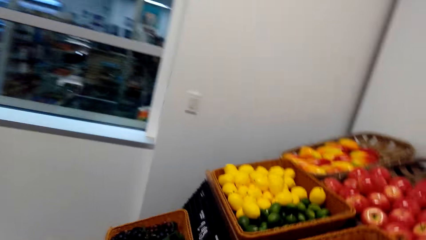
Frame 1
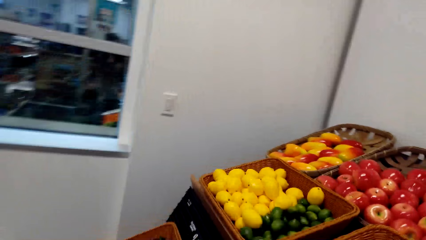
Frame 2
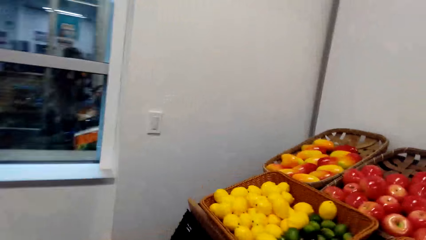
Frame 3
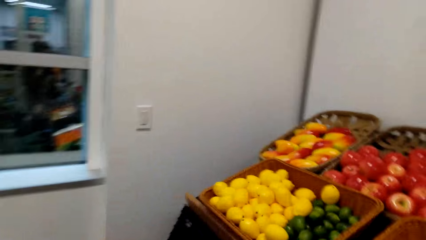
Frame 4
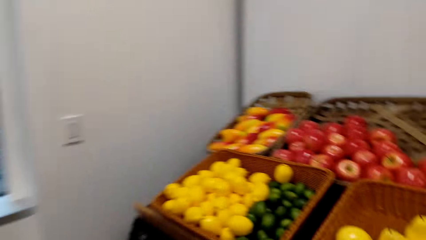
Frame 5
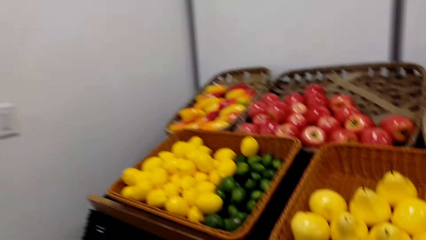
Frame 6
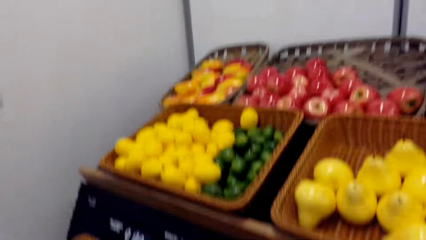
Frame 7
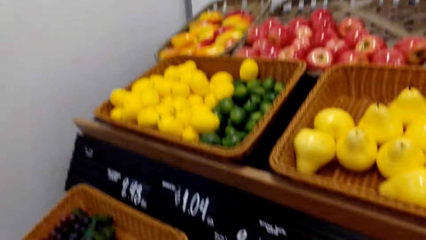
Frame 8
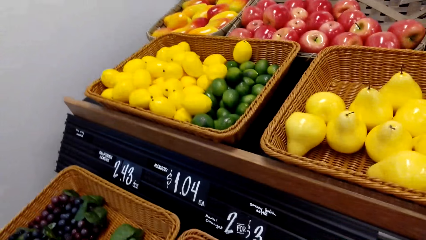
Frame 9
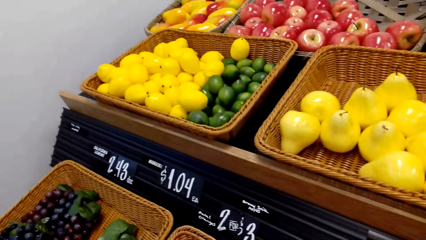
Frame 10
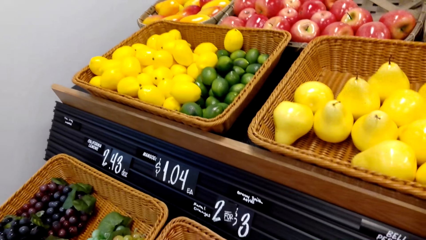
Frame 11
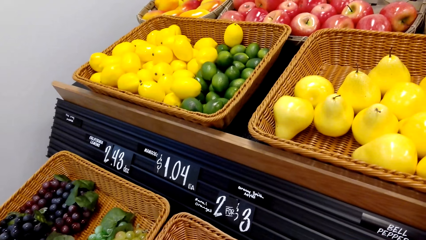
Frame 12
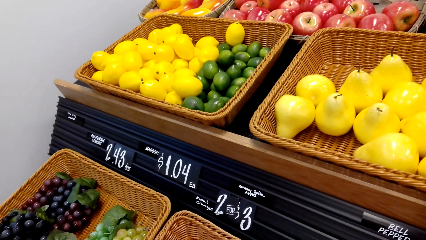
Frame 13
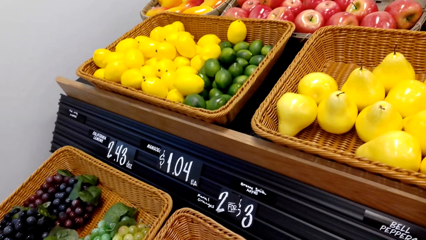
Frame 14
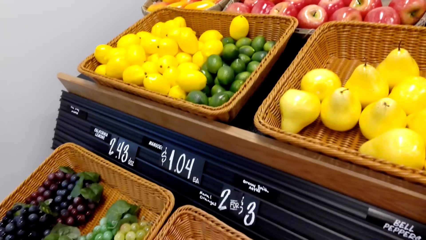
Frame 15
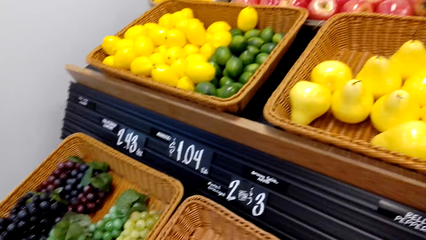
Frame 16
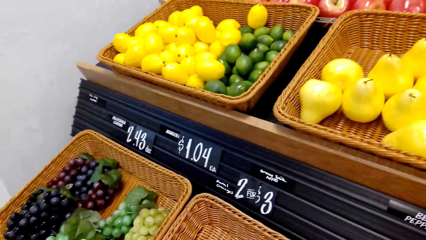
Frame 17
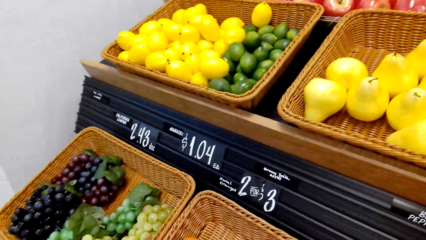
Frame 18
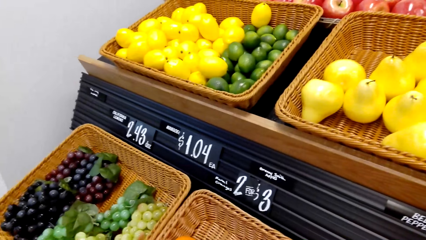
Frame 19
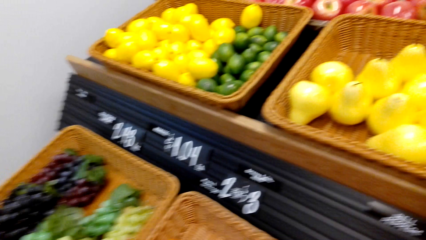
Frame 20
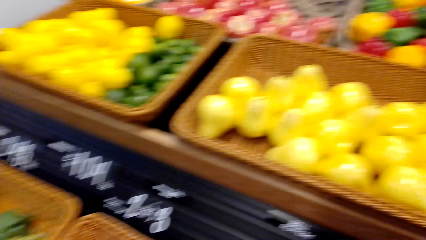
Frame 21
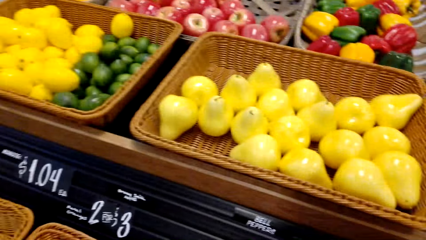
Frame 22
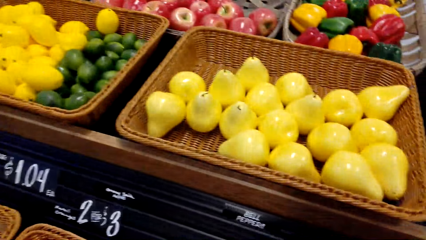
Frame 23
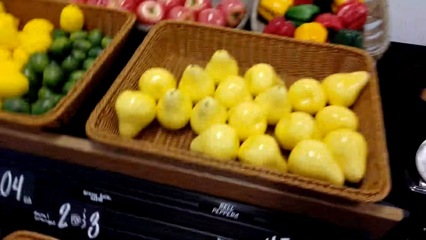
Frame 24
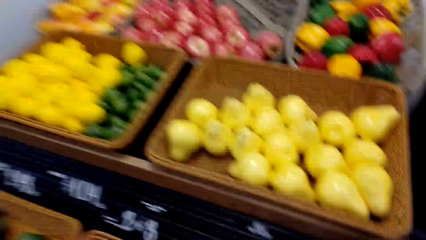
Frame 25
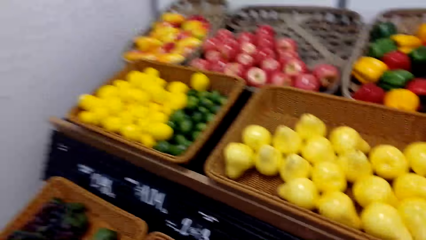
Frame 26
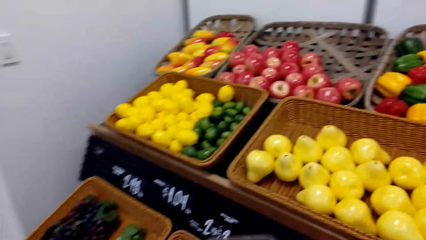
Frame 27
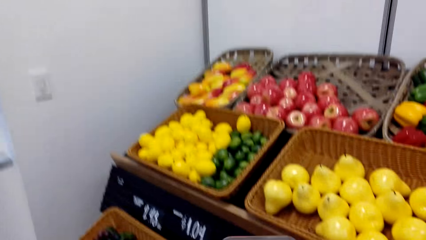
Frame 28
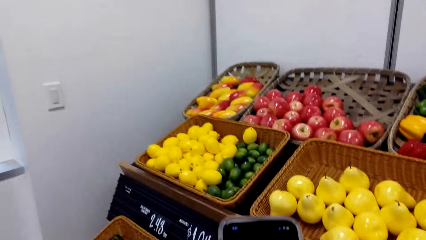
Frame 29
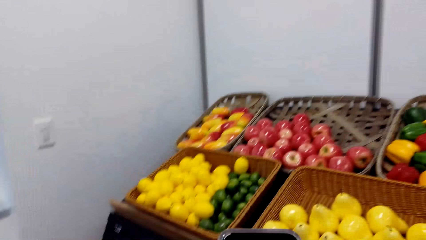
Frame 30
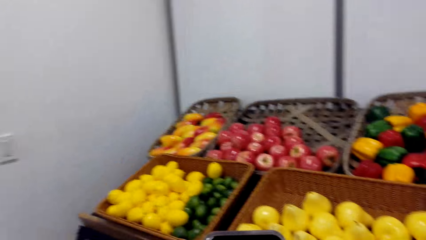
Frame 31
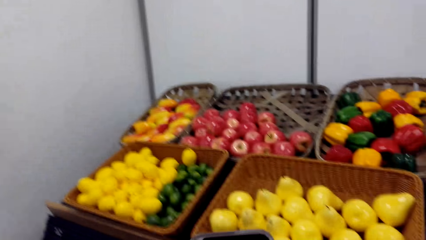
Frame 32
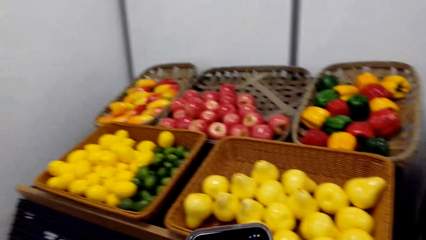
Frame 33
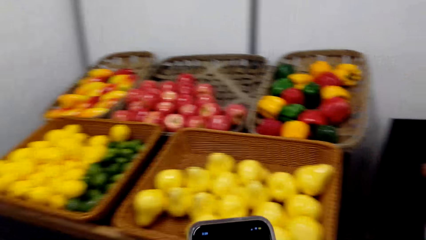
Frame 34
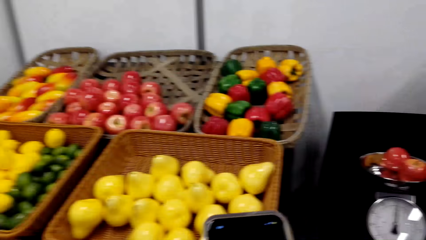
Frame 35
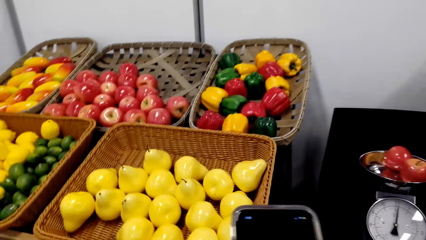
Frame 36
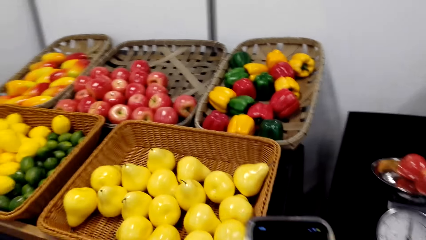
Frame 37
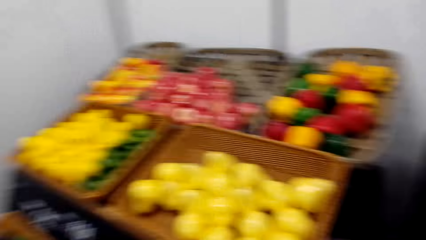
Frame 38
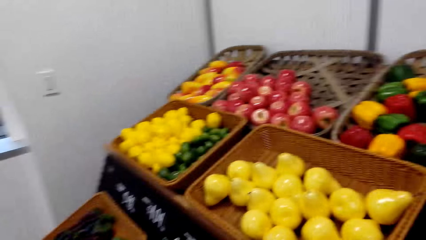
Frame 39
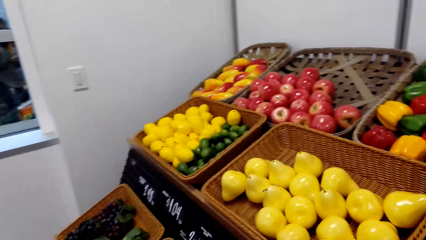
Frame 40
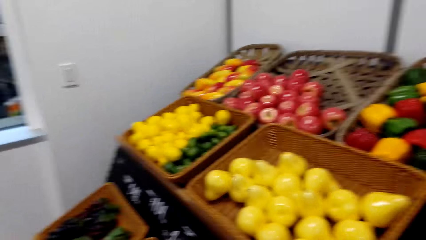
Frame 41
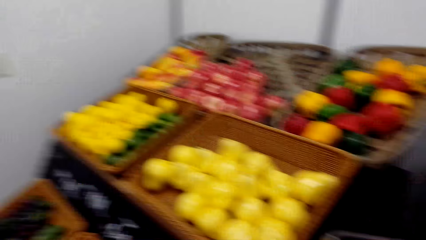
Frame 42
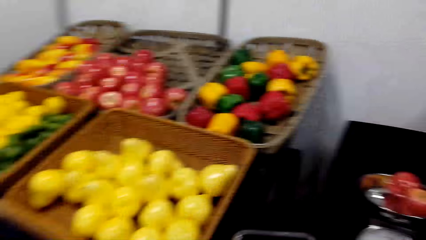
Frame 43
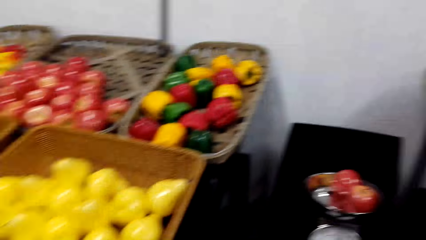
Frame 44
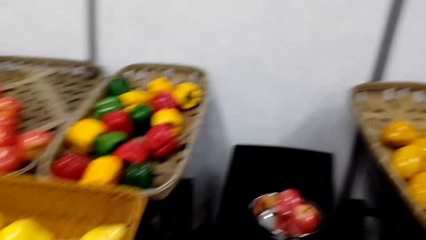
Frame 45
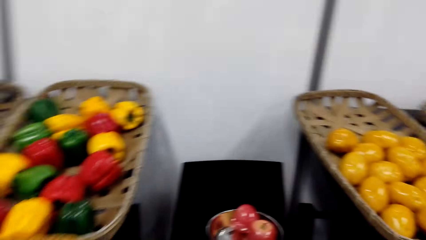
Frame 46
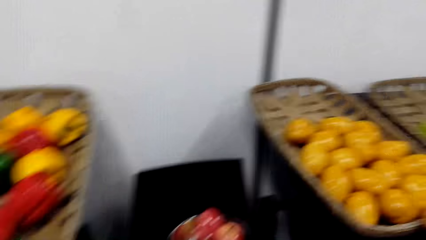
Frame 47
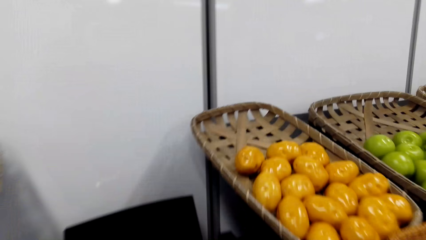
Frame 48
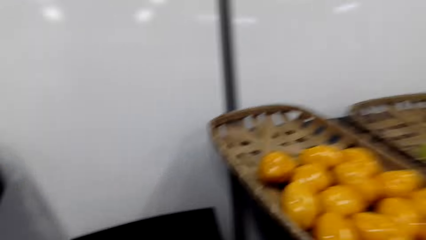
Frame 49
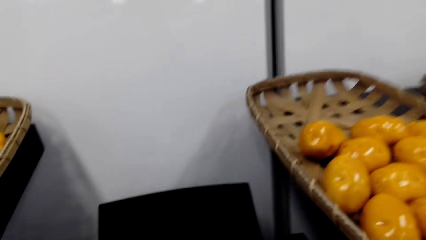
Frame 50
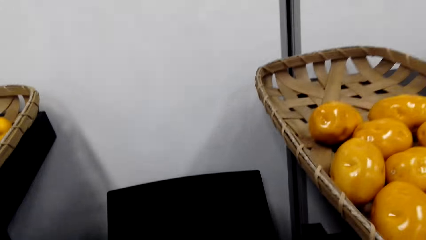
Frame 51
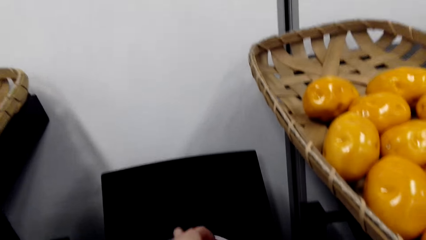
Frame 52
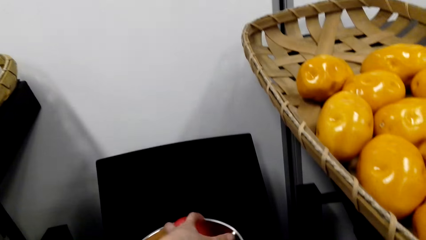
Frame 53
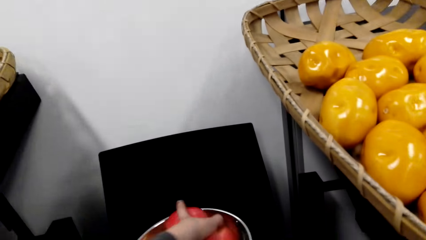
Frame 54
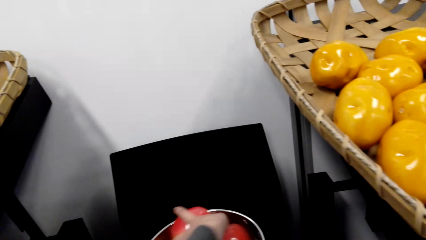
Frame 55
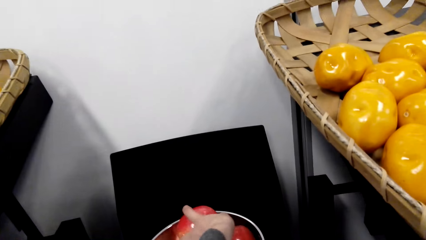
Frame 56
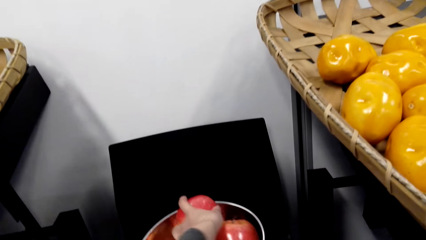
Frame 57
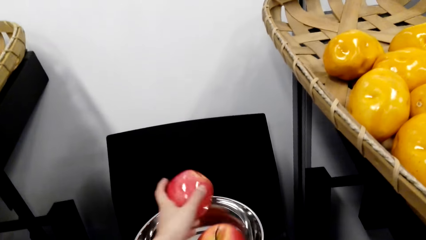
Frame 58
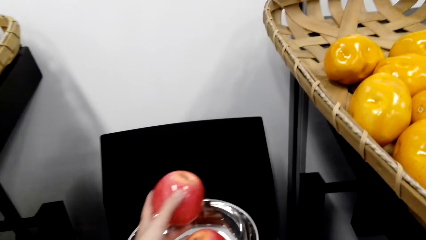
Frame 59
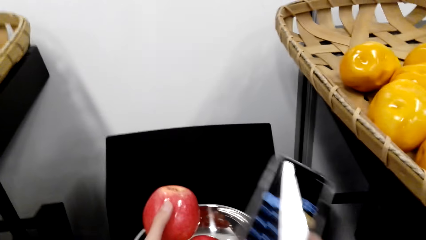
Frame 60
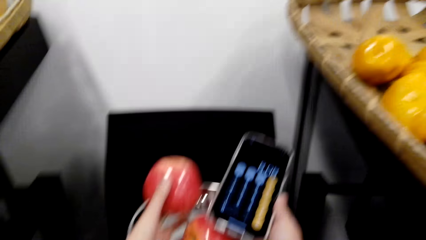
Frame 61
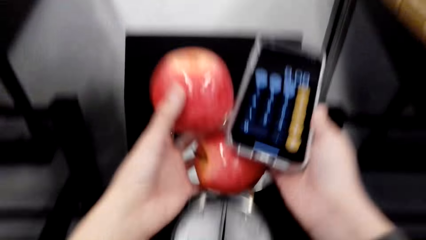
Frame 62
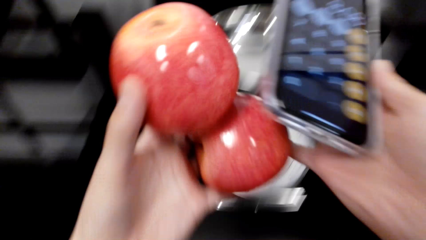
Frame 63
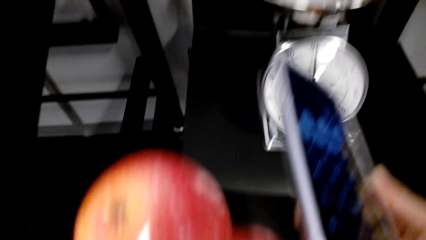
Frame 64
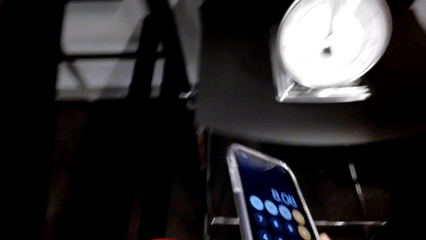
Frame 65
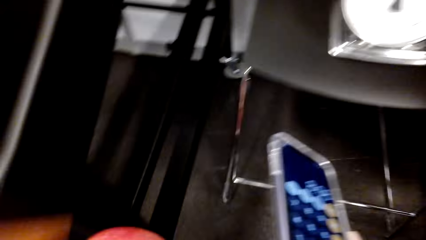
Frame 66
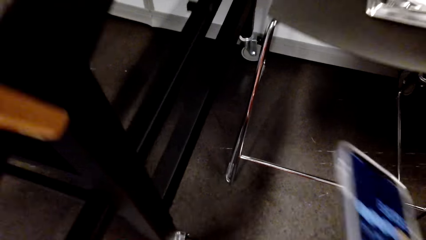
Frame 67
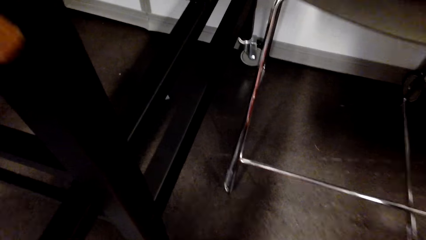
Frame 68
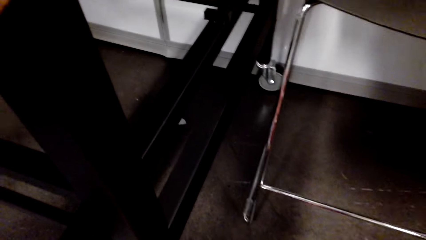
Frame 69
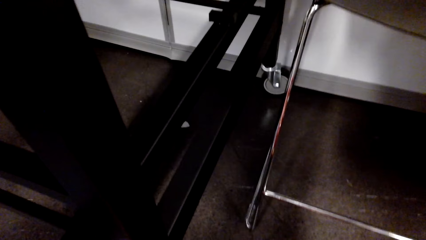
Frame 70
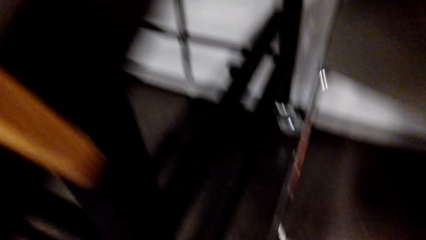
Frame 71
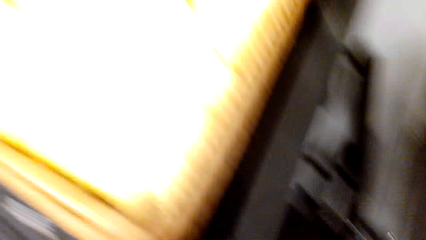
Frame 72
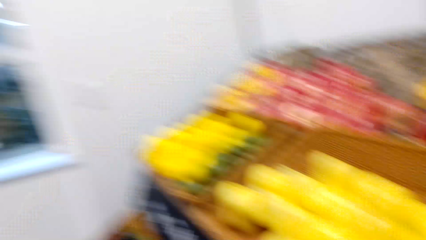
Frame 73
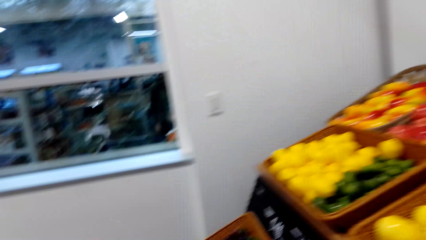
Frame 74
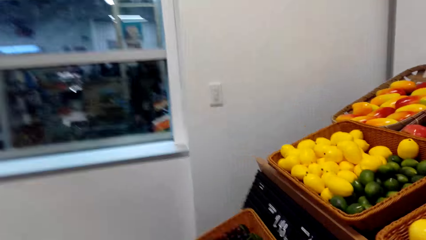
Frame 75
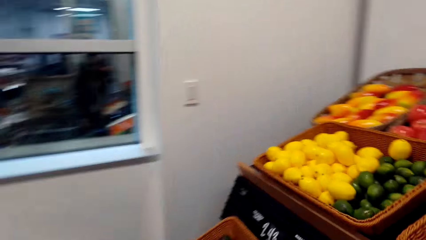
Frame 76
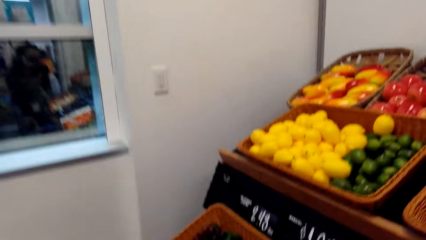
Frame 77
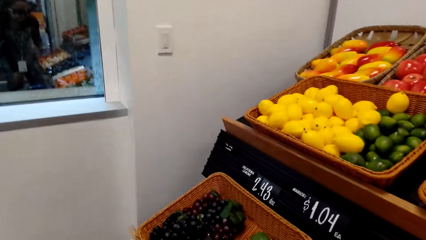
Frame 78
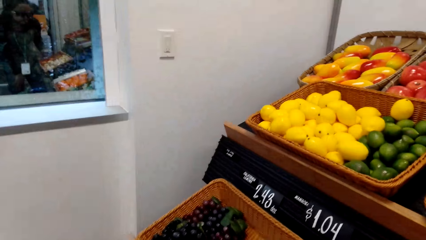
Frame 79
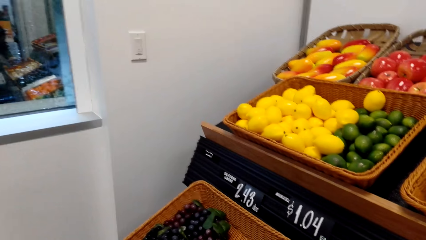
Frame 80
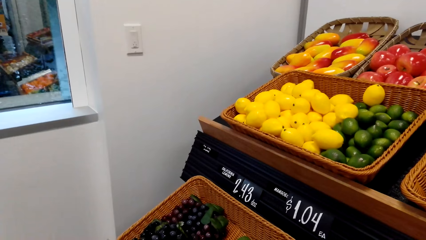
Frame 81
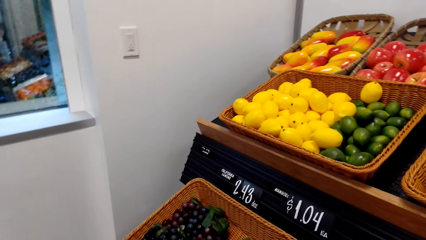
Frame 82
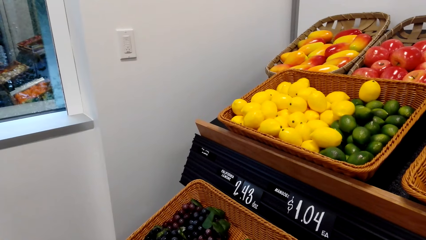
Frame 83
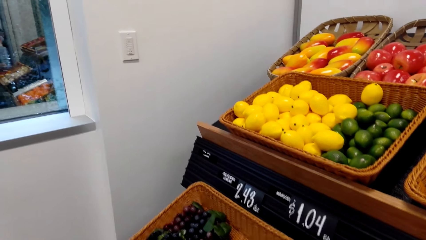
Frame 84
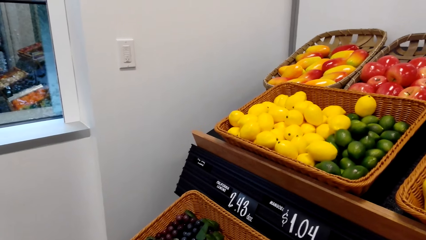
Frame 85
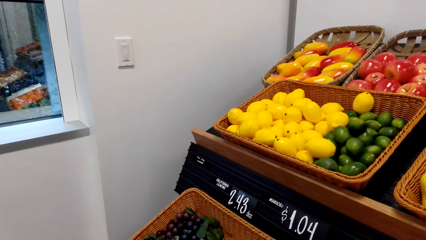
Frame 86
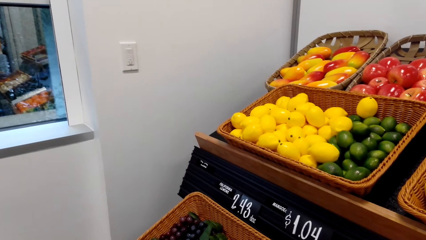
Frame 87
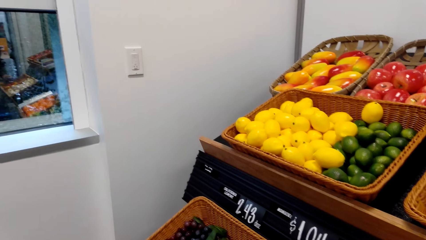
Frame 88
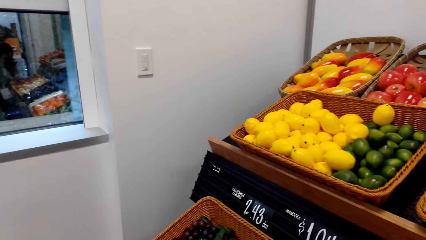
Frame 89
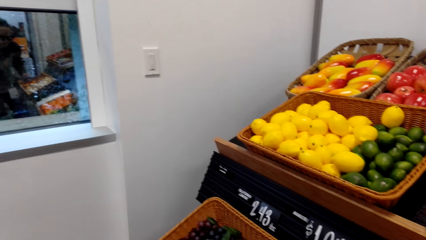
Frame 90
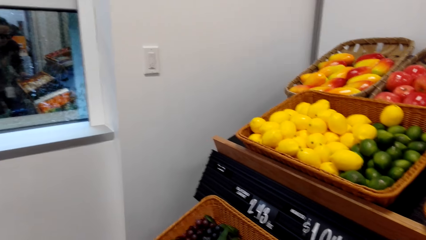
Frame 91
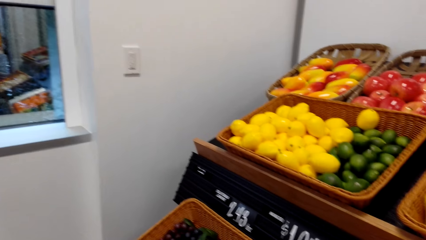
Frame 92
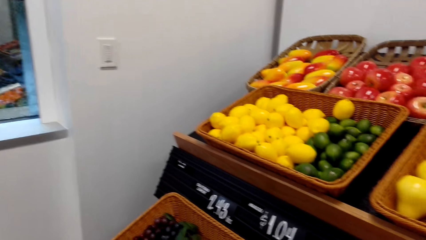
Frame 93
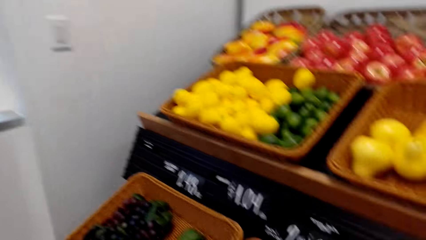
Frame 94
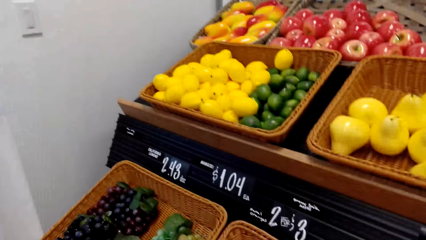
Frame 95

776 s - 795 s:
The camera wearer walks around a grocery store. They look around the grocery store. They operate a mobile phone. They look around the grocery store. They walk around the grocery store. They pick apples from a weighing machine. They put the apples on a basket. They walk around the grocery store. They look around the grocery store.
